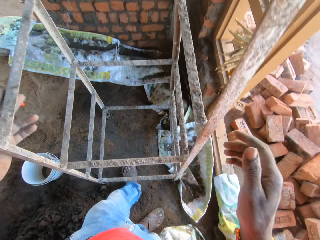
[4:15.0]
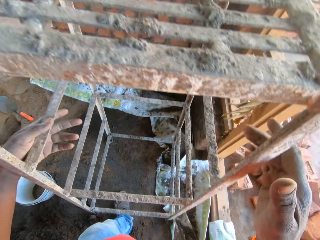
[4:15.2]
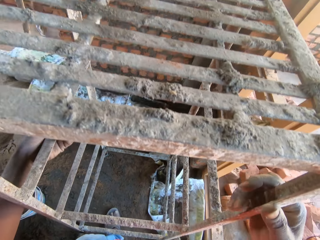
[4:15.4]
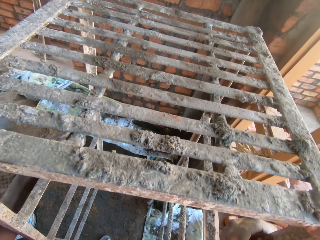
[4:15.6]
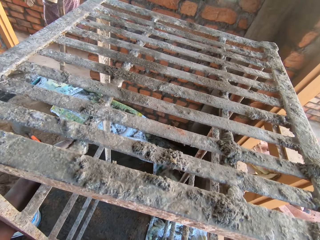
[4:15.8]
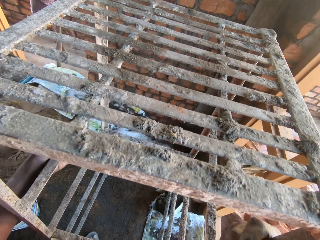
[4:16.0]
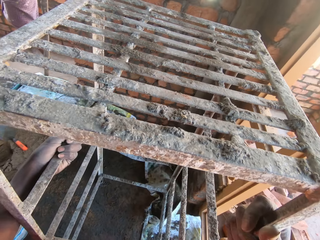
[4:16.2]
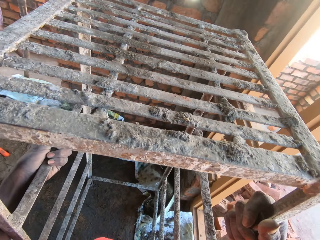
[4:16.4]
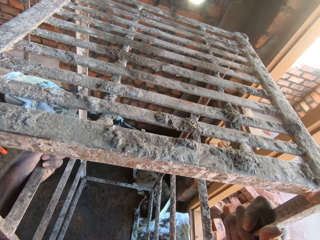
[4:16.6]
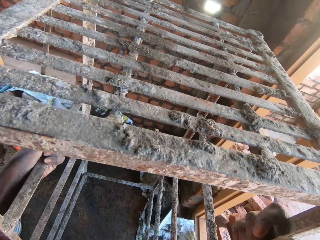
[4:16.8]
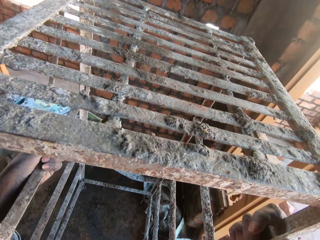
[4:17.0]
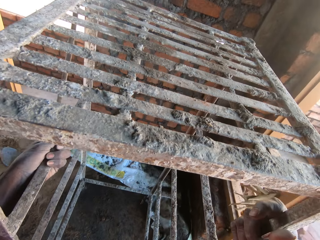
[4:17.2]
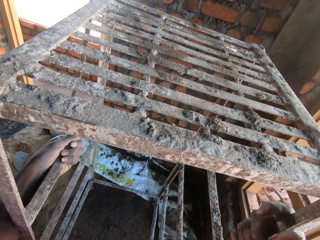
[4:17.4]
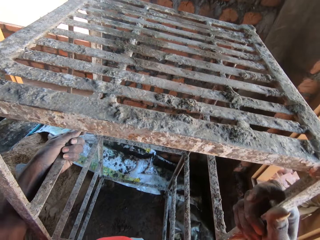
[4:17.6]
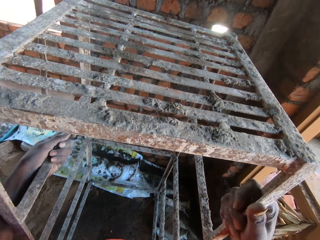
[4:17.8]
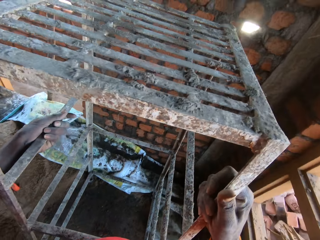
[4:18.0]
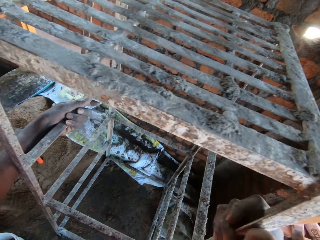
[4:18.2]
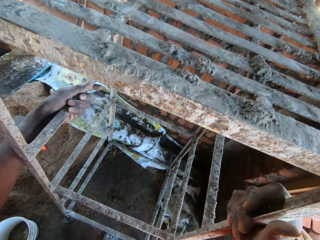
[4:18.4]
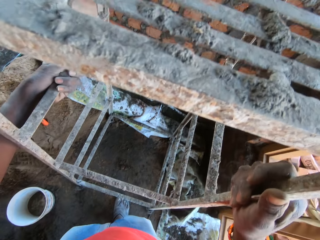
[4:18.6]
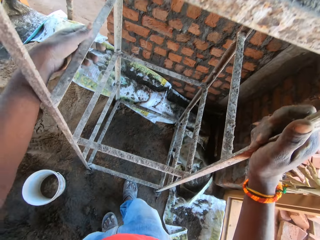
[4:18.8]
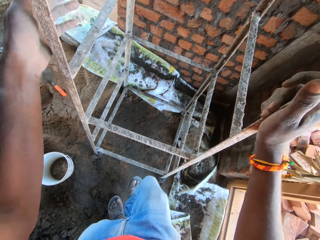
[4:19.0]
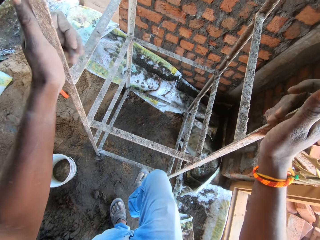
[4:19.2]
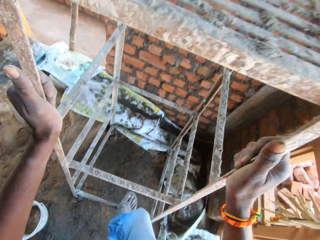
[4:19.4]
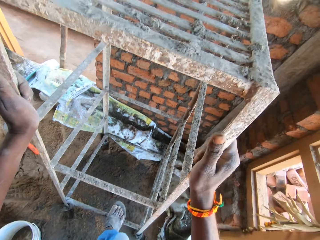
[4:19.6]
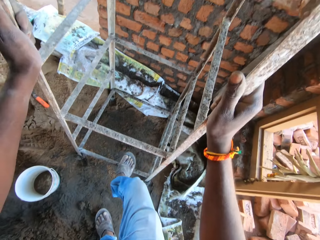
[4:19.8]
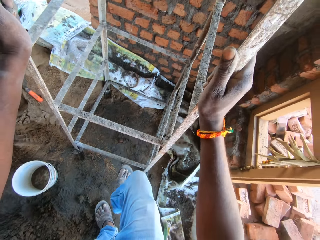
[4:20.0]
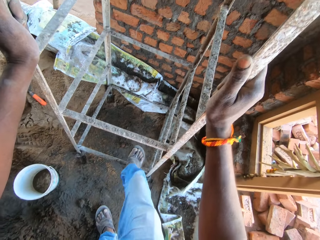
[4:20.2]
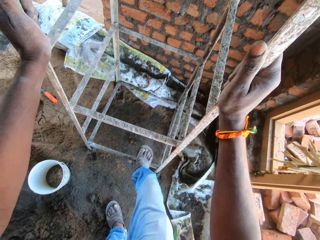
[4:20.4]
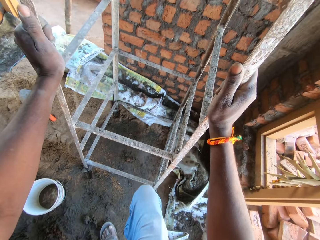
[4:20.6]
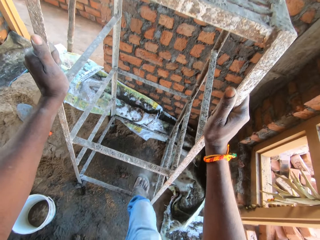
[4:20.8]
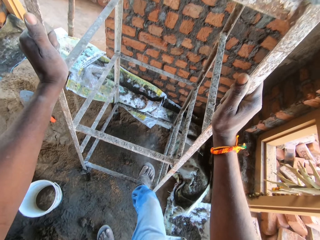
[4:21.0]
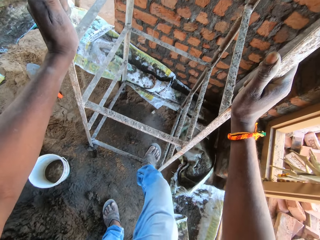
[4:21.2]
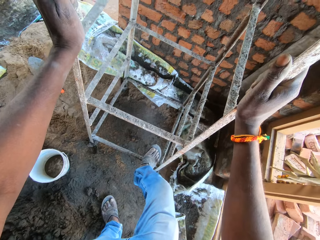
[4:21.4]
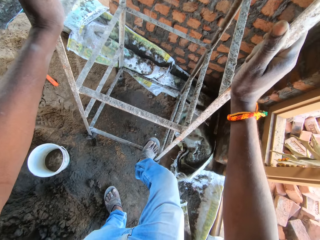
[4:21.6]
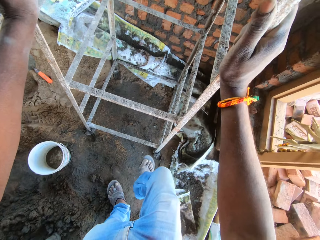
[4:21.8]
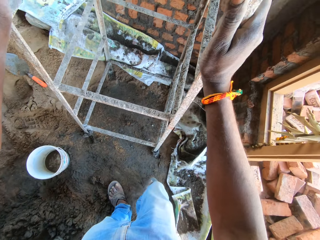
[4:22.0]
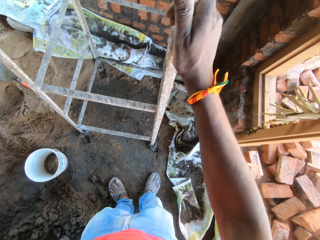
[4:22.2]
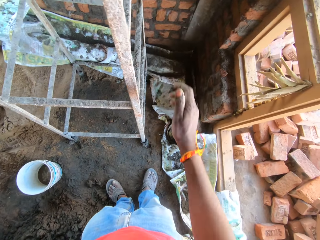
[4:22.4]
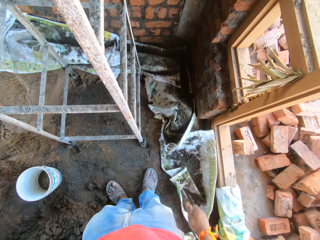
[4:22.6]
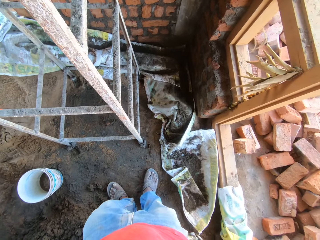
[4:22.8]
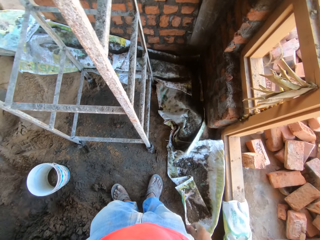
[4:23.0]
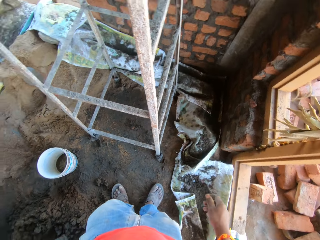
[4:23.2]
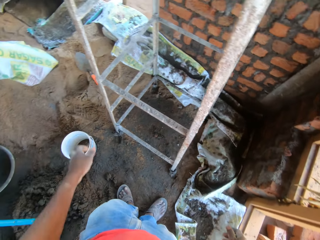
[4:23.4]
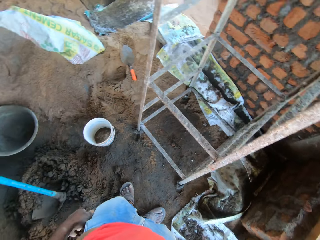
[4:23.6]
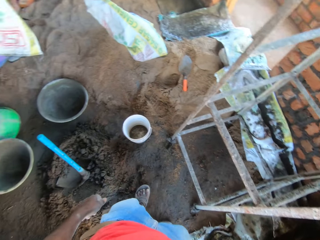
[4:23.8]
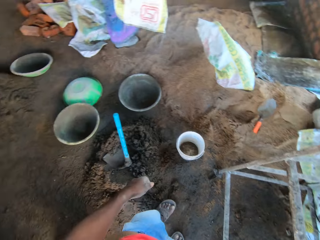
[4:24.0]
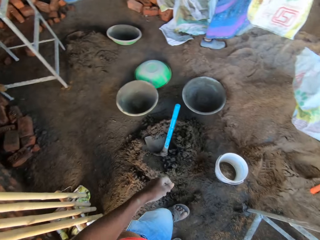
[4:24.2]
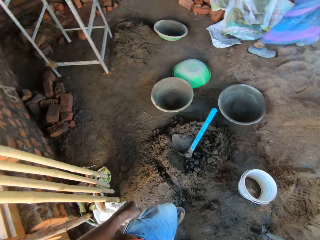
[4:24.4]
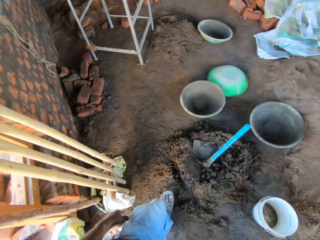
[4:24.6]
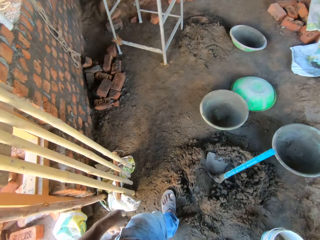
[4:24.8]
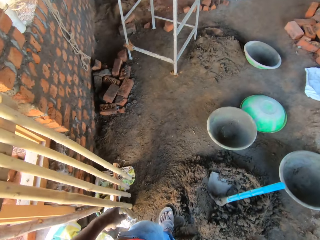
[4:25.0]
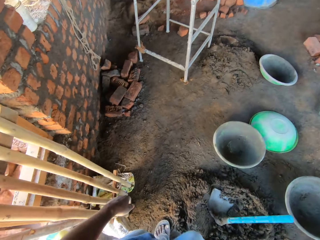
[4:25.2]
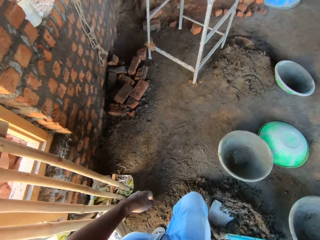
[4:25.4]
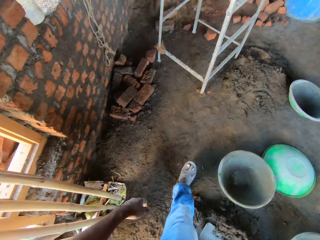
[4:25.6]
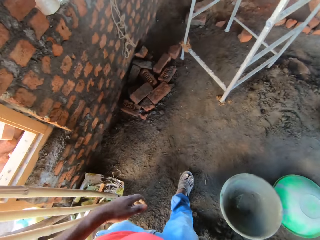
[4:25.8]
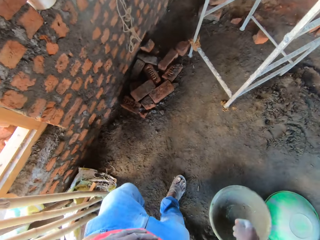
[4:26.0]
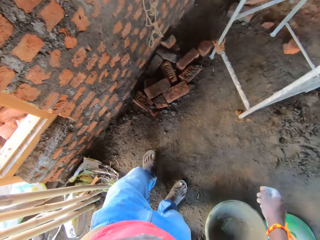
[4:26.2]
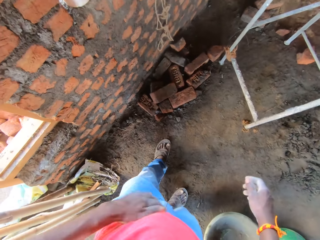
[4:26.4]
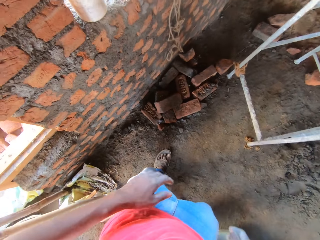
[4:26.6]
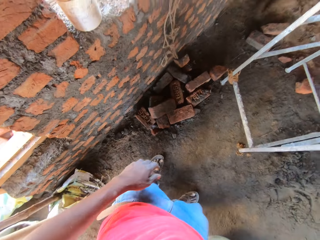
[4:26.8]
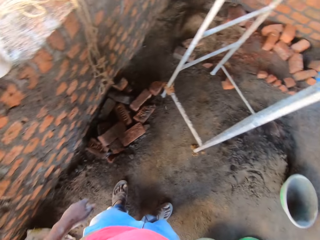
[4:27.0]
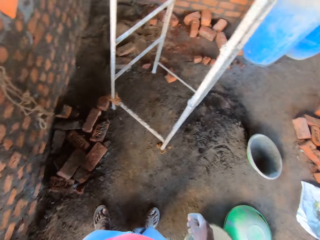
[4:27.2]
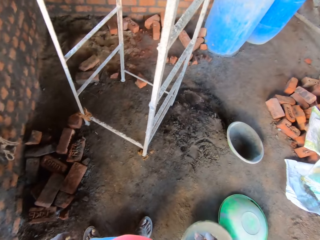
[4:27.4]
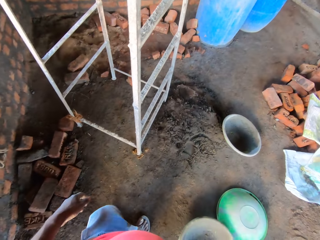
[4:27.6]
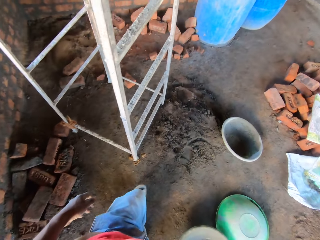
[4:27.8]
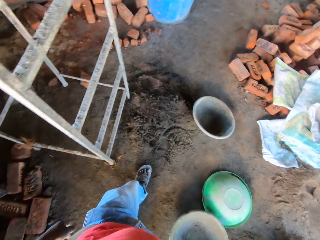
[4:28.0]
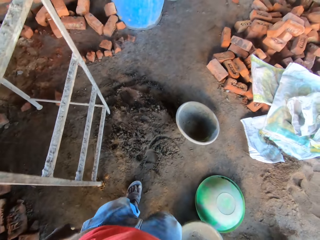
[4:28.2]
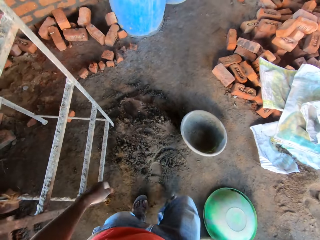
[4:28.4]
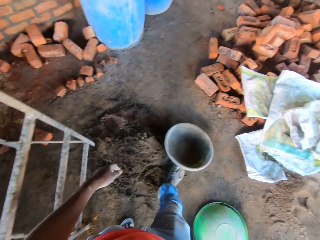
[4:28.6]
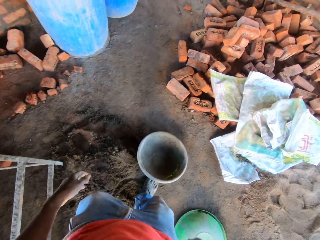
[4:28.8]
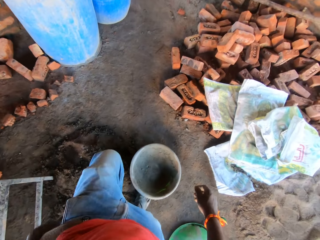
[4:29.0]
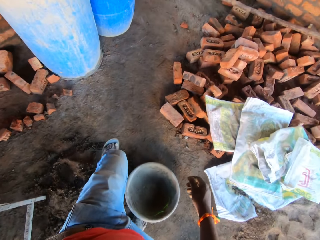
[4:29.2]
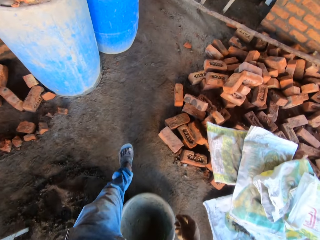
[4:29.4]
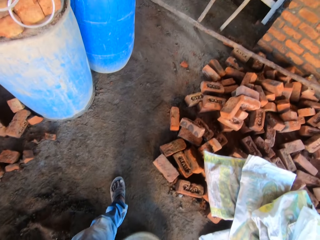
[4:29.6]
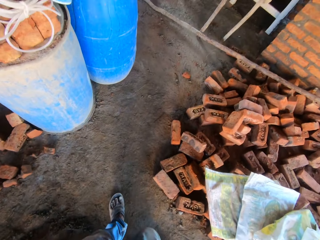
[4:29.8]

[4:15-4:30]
The camera wearer holds the scaffold with both hands. He moves the ladder. He lifts the scaffold from the floor with both hands. He drops the scaffold on the floor with both hands. He steps on the scaffold with his right foot. He pushes the ladder with the leg. He hits the scaffold with his right foot. He walks in the house.

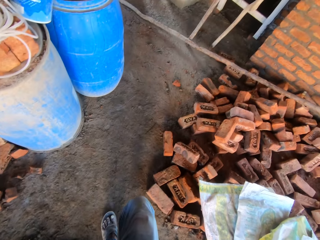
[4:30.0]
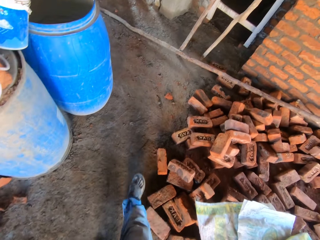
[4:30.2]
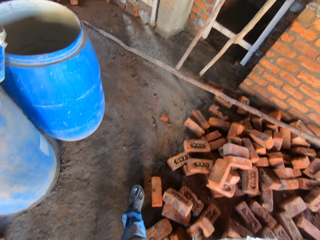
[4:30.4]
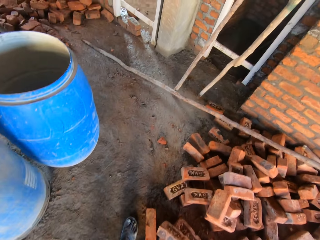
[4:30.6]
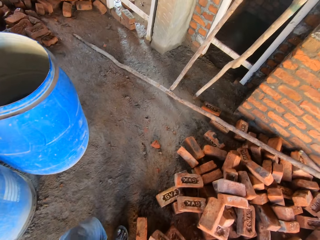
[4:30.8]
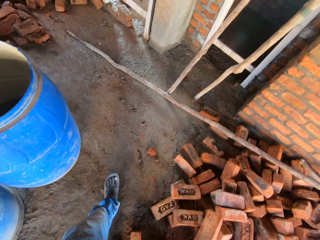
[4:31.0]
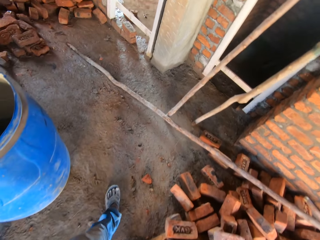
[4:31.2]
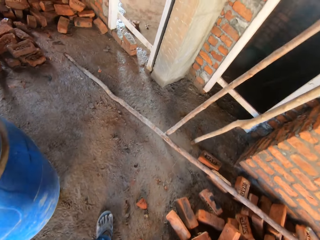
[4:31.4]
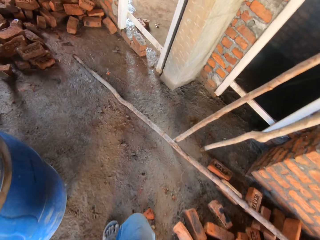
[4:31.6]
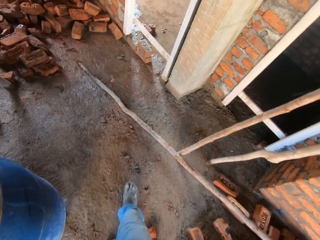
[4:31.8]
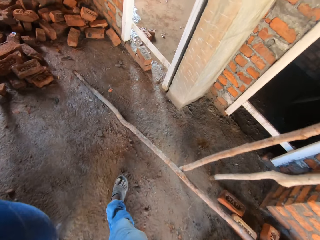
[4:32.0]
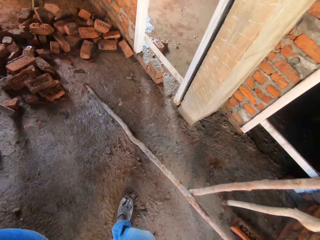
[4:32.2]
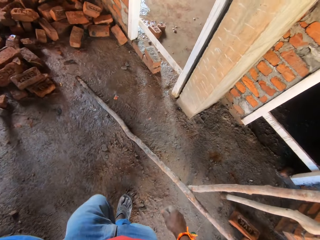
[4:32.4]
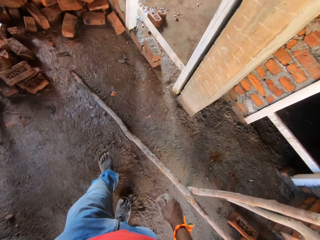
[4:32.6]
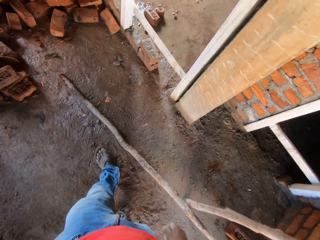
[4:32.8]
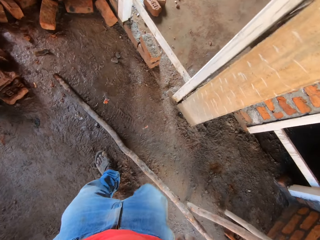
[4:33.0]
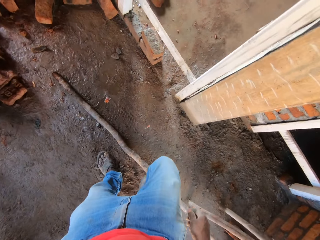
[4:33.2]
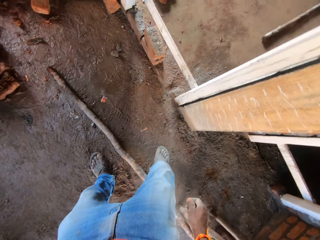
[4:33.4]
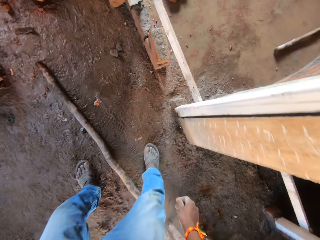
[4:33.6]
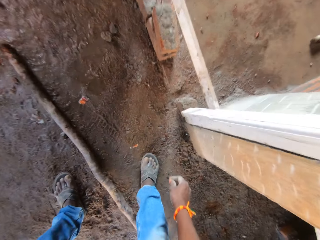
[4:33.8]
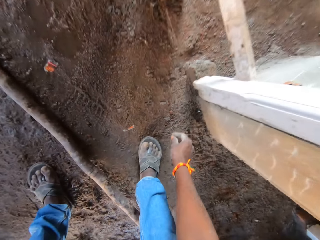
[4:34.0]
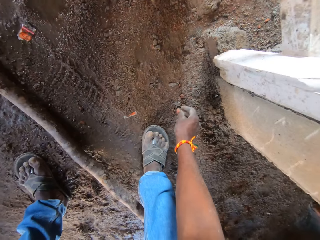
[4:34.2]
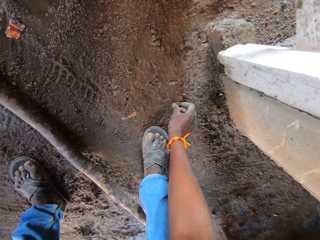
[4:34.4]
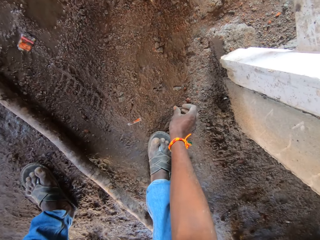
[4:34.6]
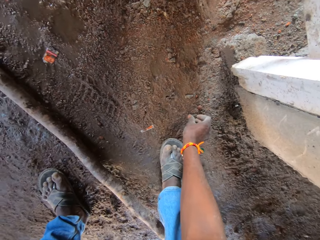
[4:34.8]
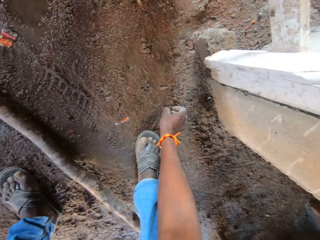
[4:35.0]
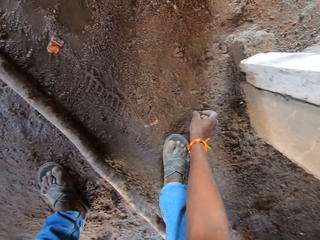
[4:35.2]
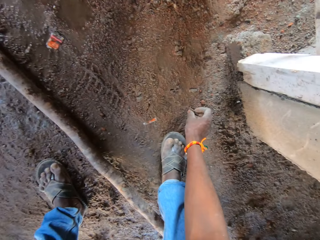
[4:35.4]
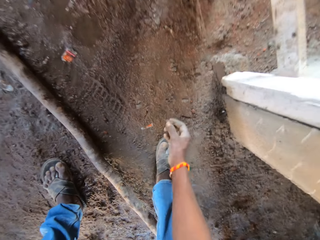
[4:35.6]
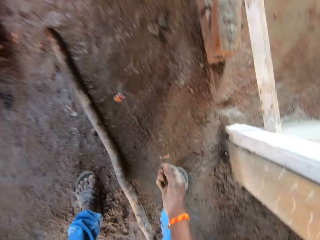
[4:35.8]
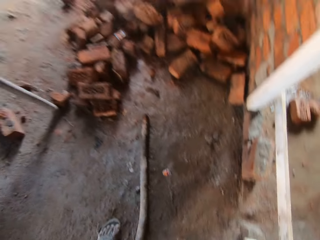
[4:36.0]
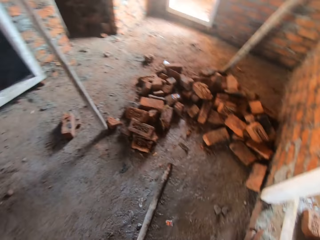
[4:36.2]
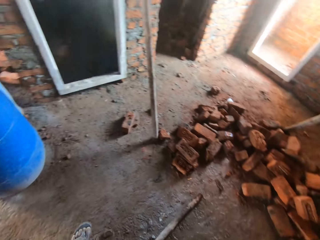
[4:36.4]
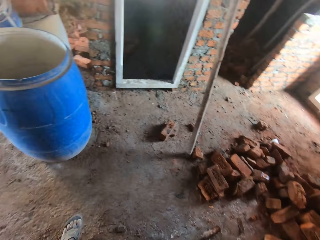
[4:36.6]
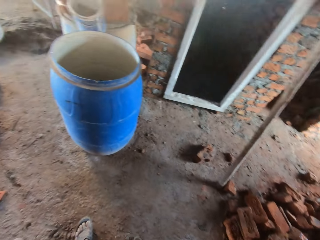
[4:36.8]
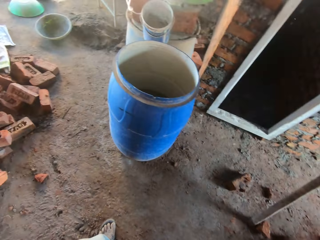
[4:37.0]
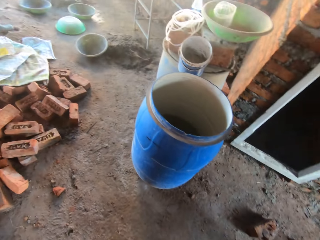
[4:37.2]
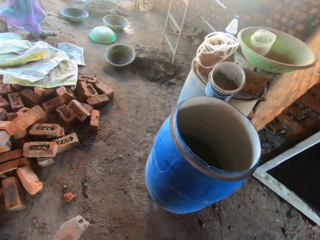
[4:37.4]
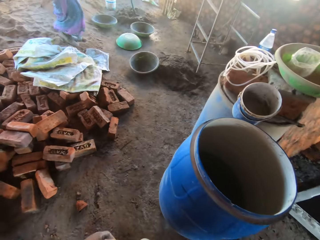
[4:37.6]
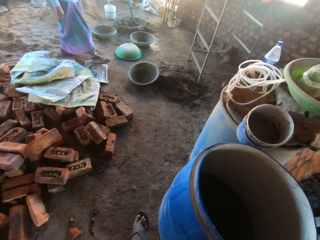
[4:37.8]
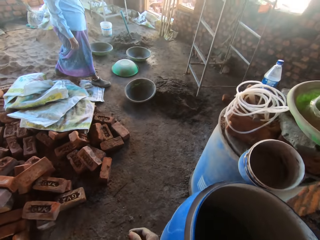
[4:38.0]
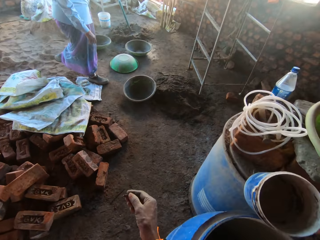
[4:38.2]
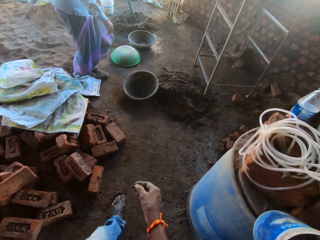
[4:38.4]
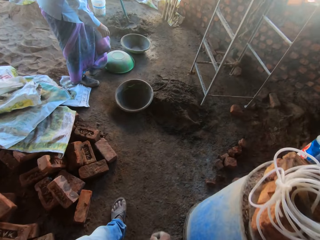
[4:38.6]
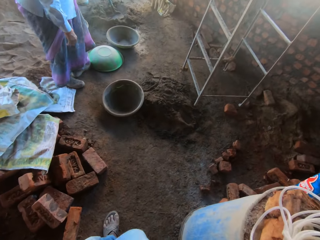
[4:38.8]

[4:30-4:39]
The camera wearer picks up a stone from the floor with his right hand. He walks in the house.
